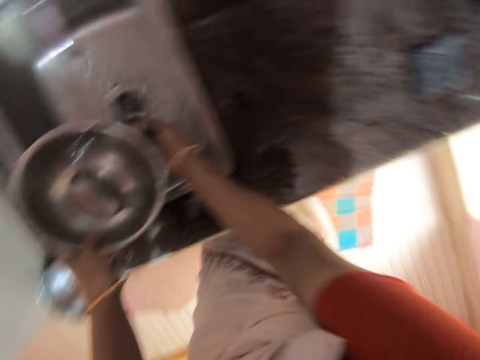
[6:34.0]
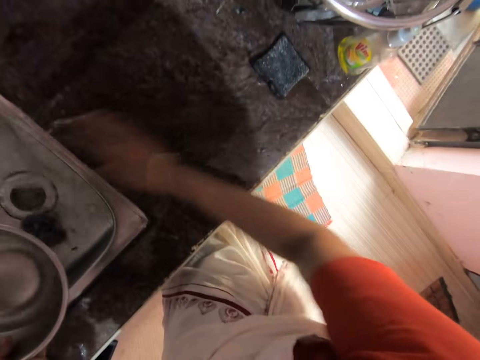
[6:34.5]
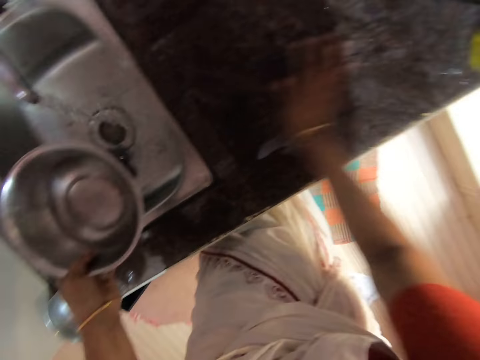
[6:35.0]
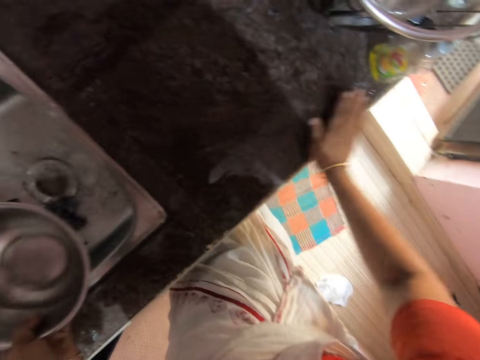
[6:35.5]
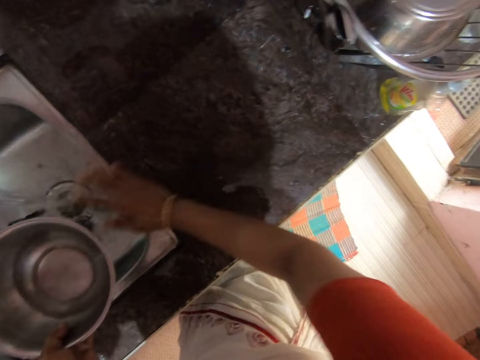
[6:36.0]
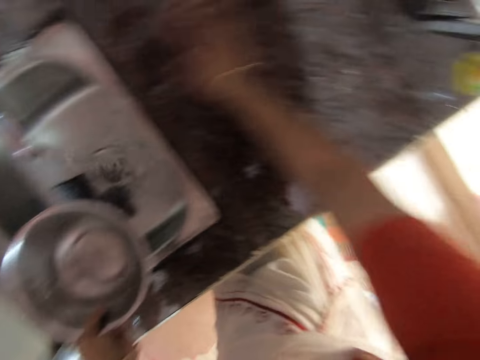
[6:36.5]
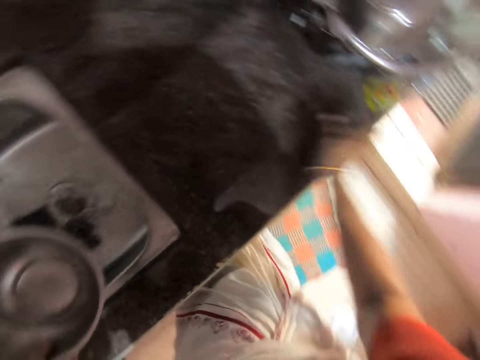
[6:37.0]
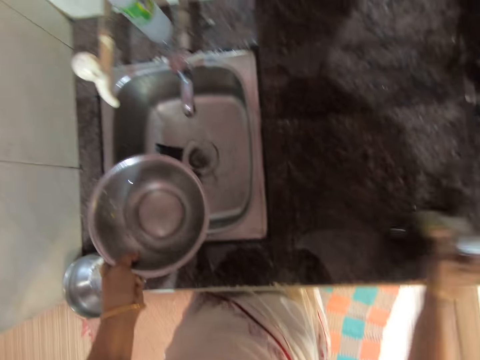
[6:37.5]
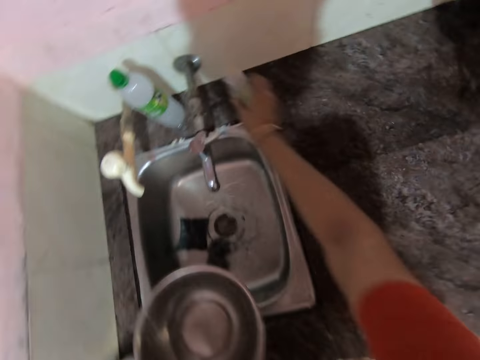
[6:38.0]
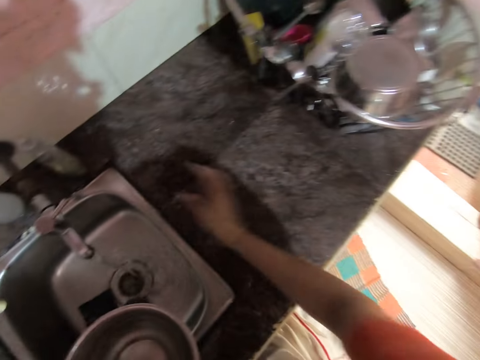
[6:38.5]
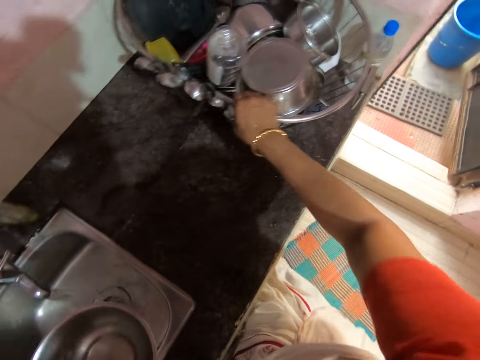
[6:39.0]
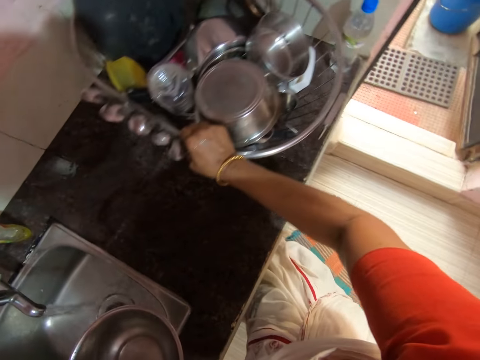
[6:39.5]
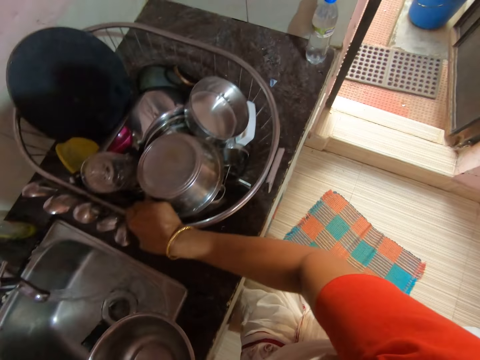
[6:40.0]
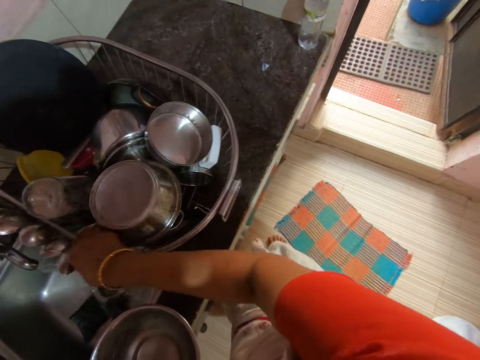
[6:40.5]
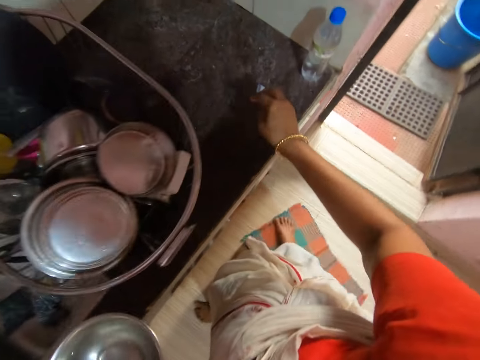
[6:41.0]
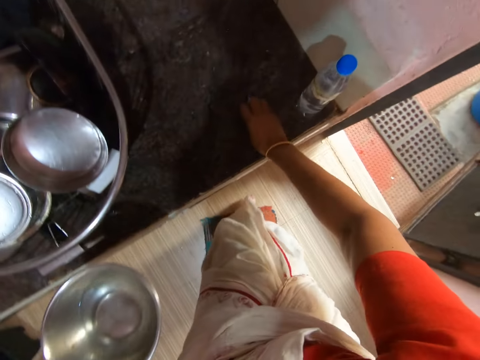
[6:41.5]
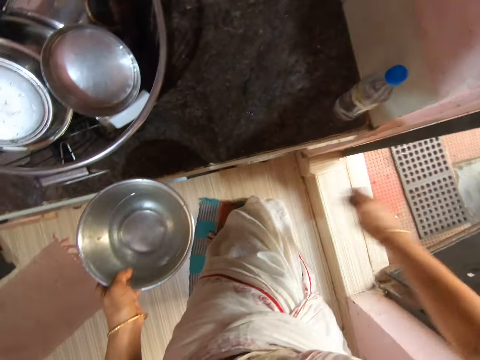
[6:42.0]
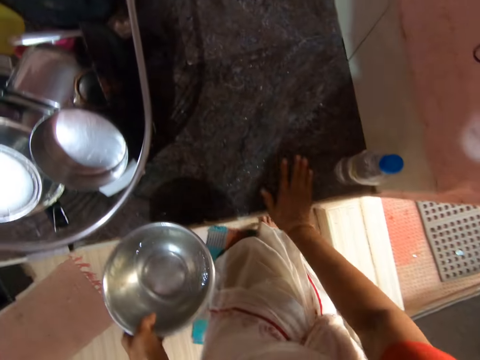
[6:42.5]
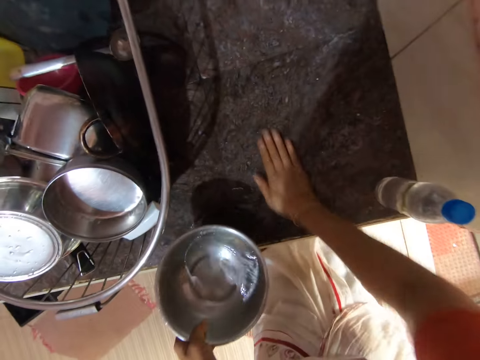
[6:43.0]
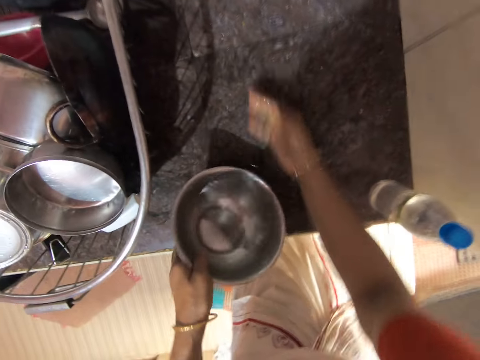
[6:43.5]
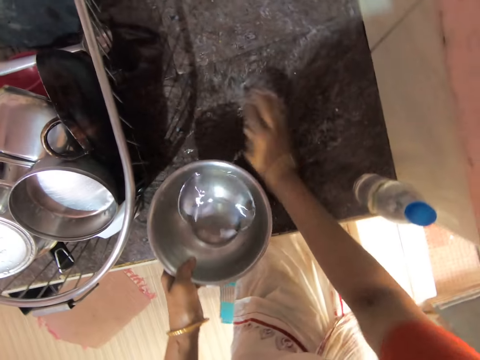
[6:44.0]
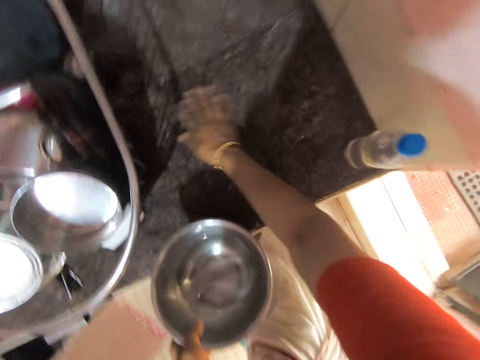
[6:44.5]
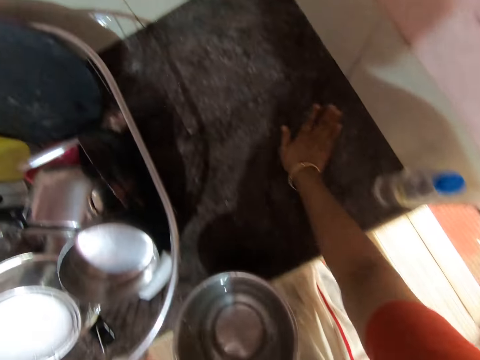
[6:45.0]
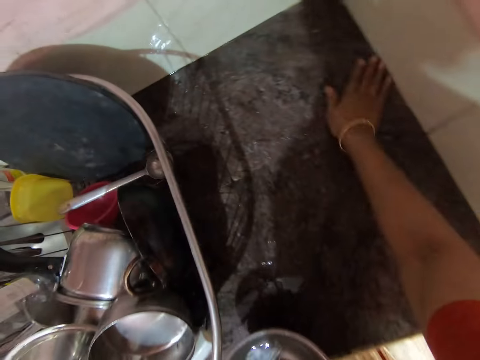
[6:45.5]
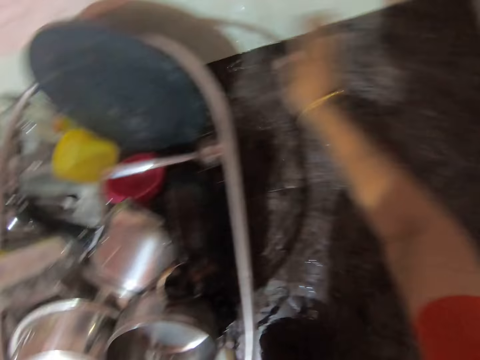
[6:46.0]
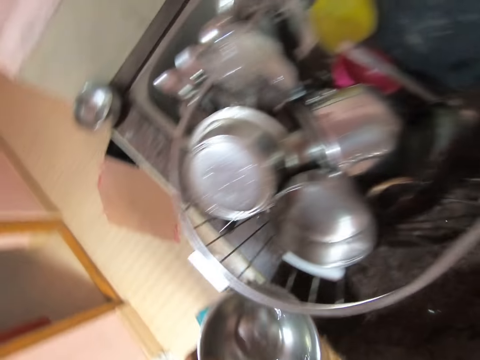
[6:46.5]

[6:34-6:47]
The camera wearer pours water in the hand, throws the washing sponge, and cleans the kitchen bench. He pulls a bottle of something on the kitchen bench. He puts the bottle on the sink. He pulls the utensil rack, picks up dirt, and throws the dirt away. He pours water on the kitchen bench and cleans the kitchen bench with his right hand.

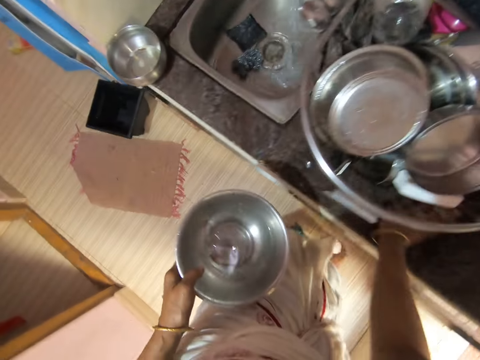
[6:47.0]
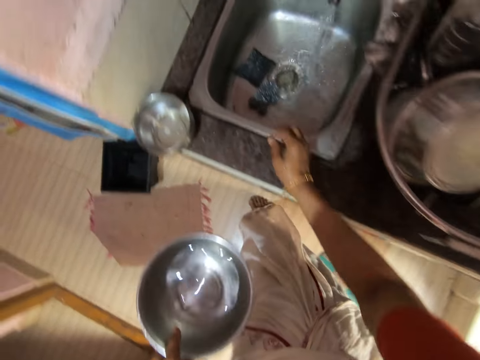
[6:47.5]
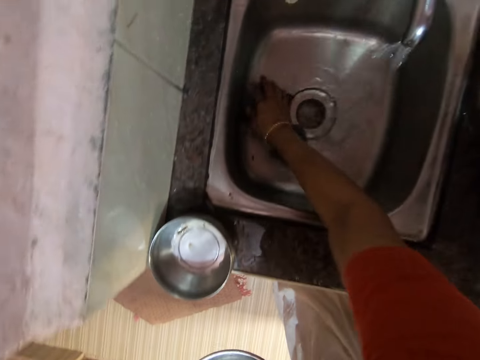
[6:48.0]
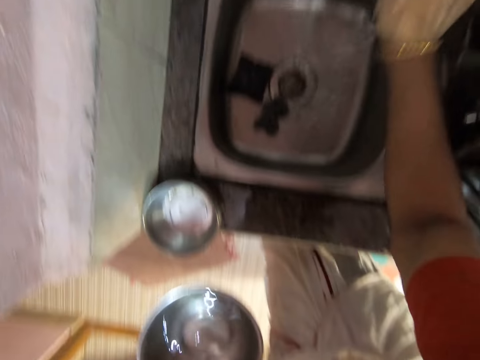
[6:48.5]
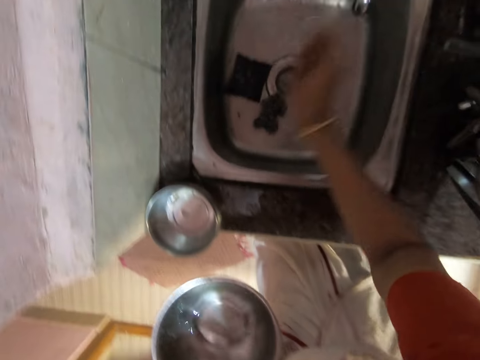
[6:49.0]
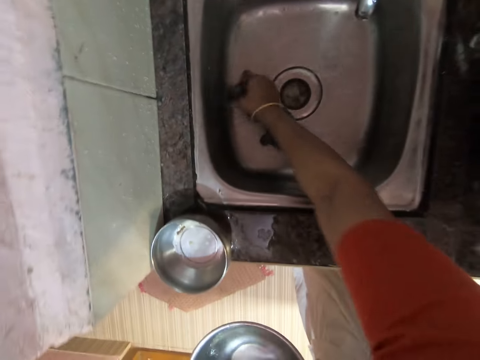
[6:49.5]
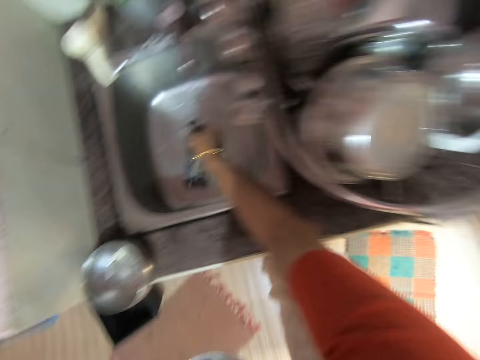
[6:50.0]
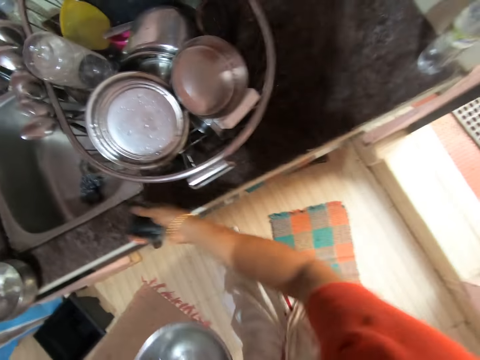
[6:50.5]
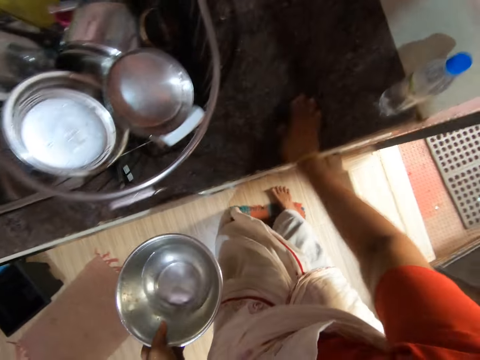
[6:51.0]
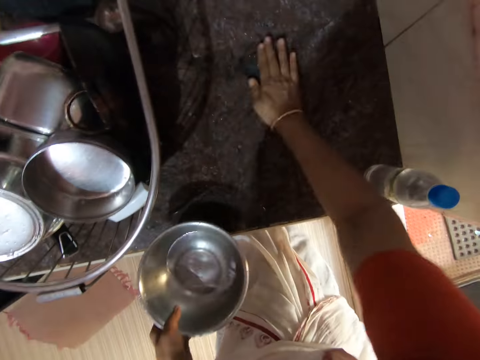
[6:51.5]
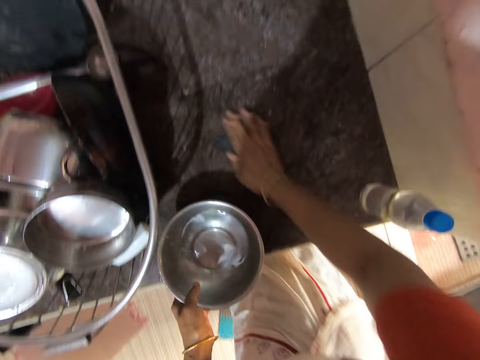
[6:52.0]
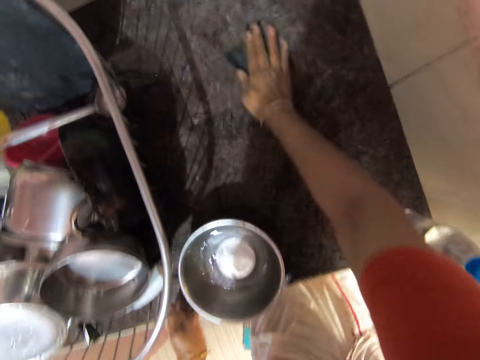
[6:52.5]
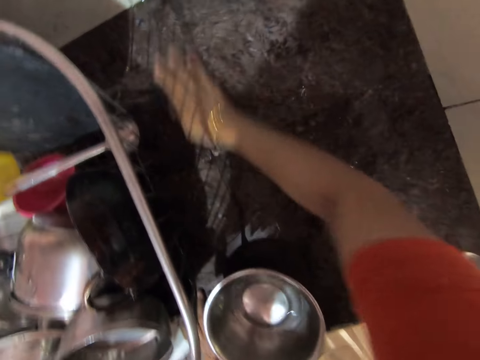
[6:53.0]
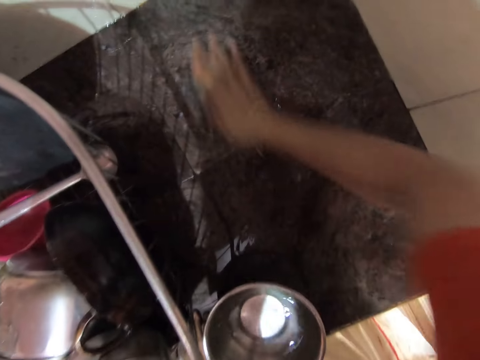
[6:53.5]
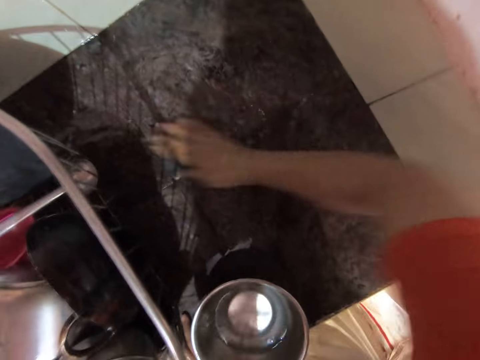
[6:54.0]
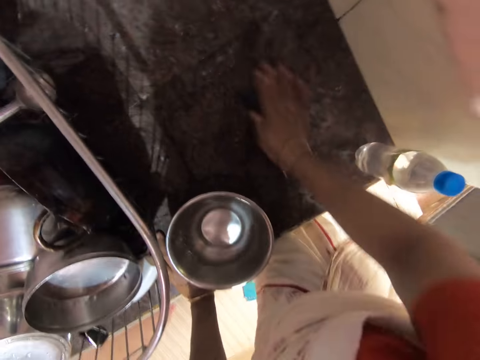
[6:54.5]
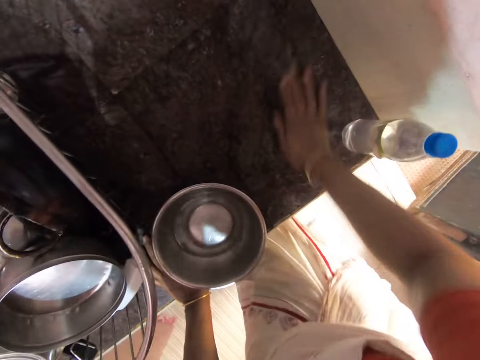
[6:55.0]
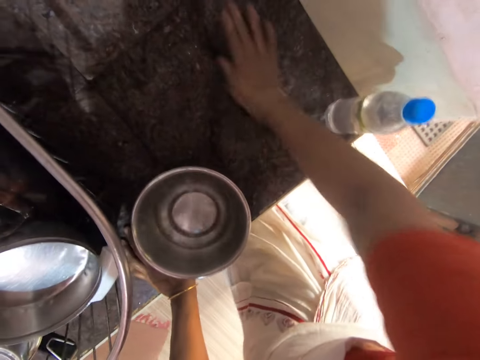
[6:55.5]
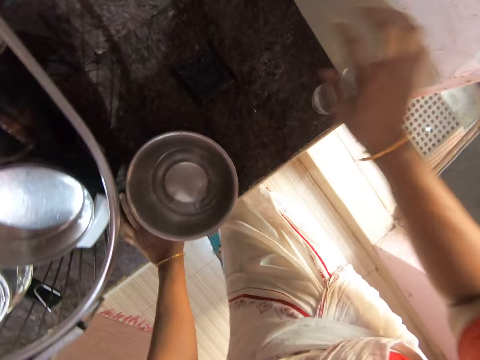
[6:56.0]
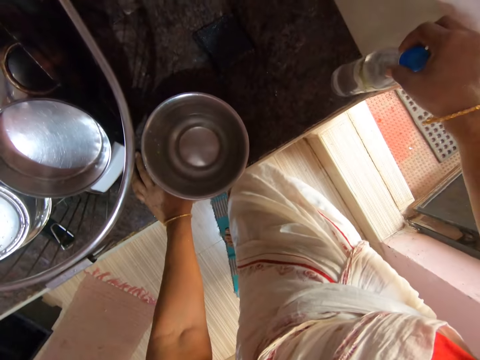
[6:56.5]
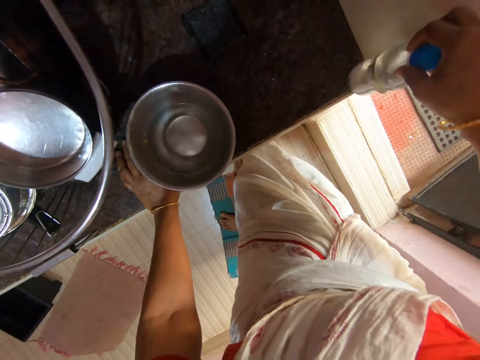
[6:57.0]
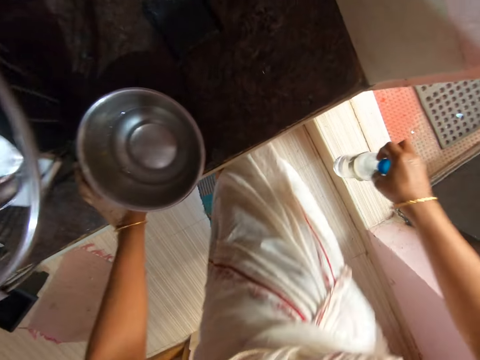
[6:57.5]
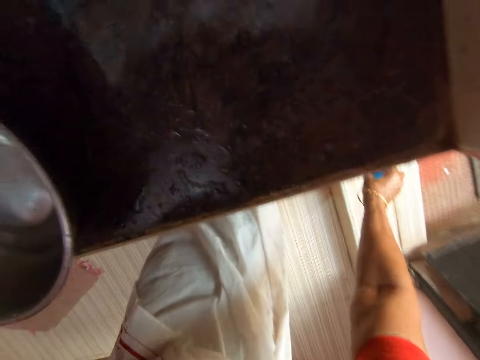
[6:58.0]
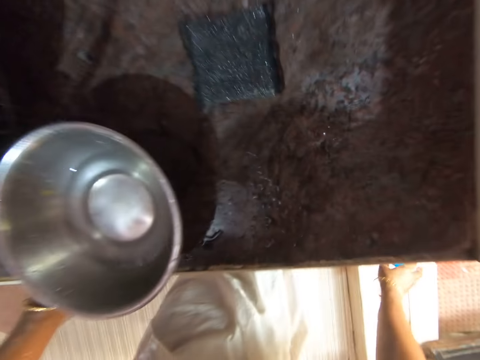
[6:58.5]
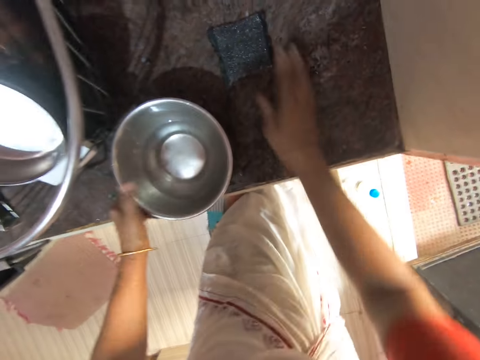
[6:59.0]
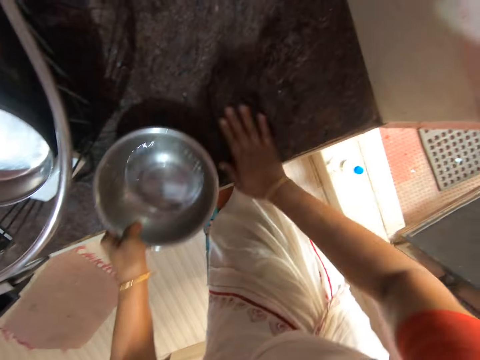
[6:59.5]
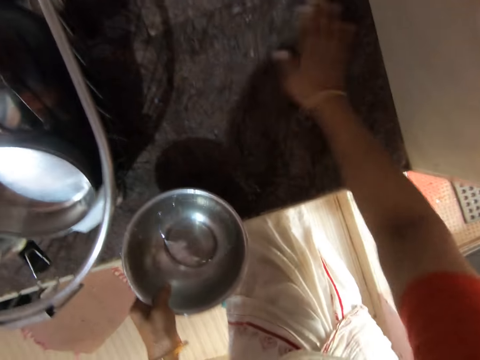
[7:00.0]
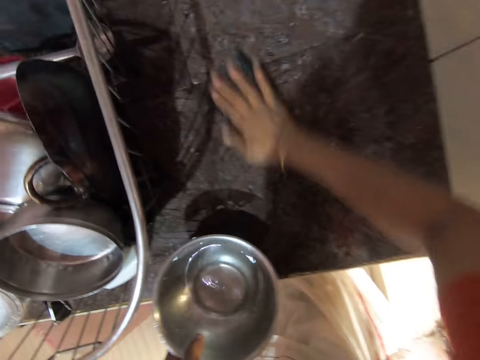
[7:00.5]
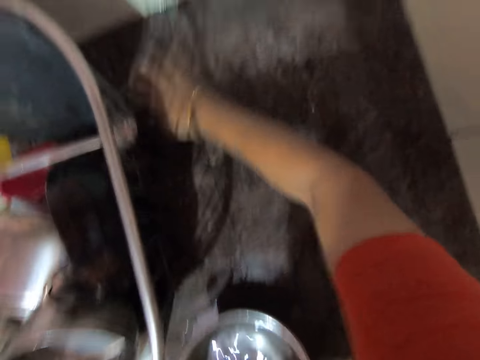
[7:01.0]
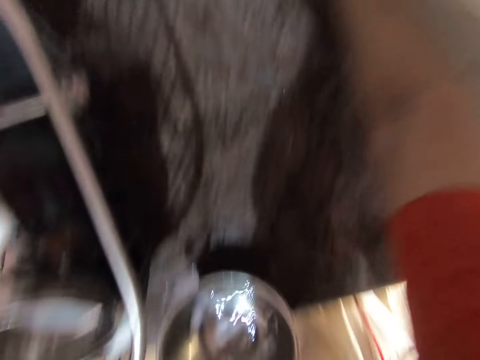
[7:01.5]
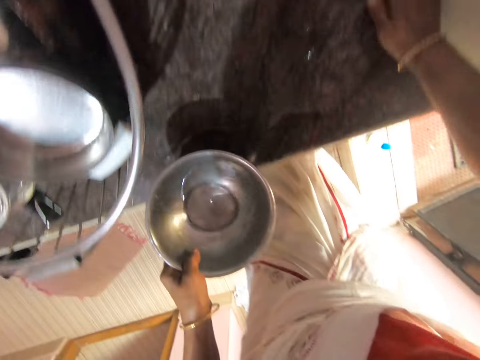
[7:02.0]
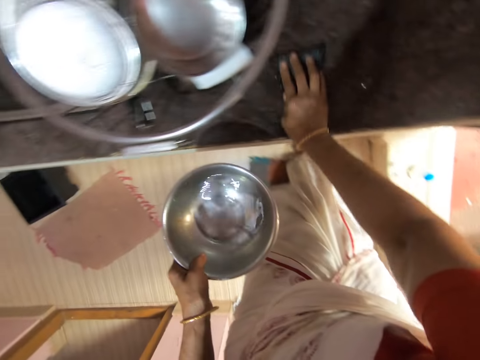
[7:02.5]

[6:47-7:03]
The camera wearer closes the tap. They pick up the scouring pad or washing sponge with the right hand, squeeze out water from the washing sponge, and clean the kitchen bench. They pick up a bottle of something. They hold the bottle. They put the bottle down on the floor. They clean the kitchen bench.
